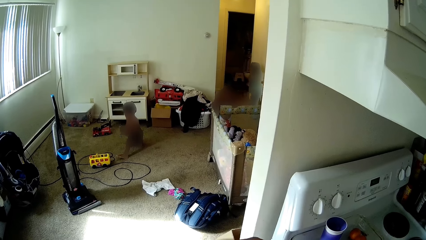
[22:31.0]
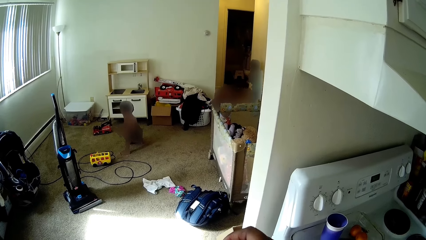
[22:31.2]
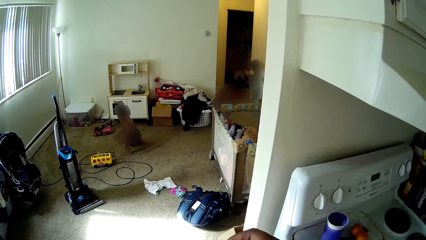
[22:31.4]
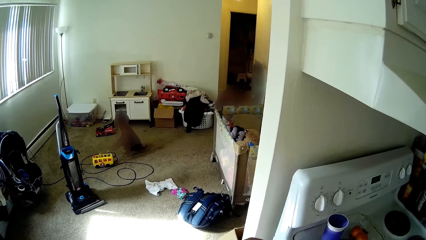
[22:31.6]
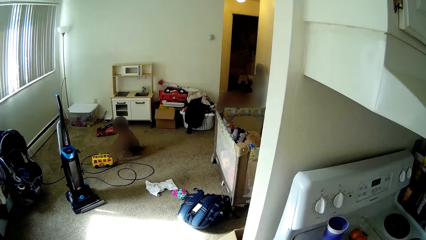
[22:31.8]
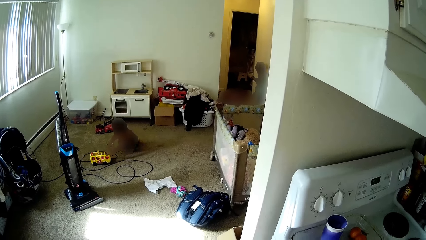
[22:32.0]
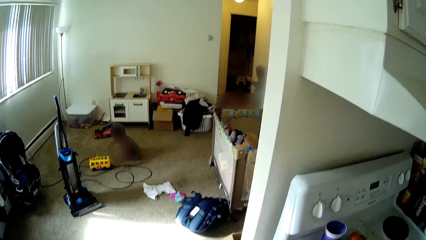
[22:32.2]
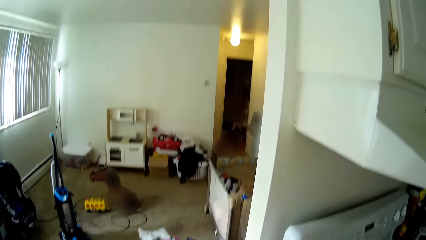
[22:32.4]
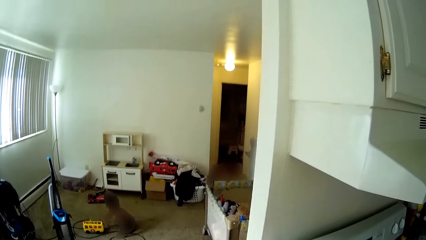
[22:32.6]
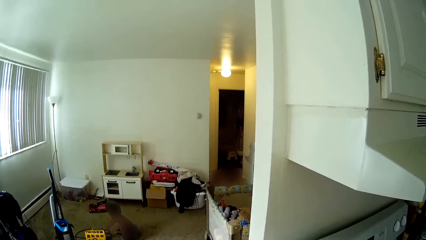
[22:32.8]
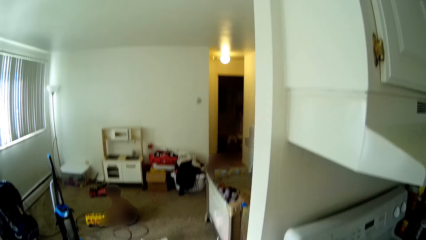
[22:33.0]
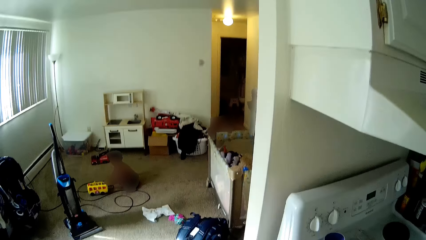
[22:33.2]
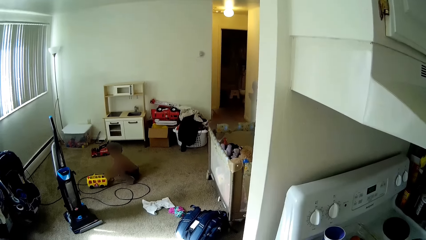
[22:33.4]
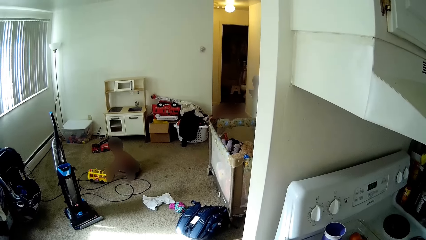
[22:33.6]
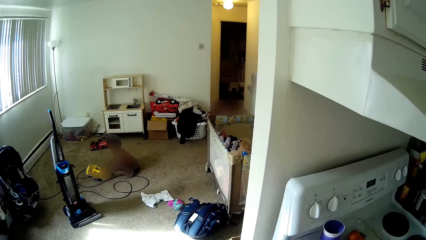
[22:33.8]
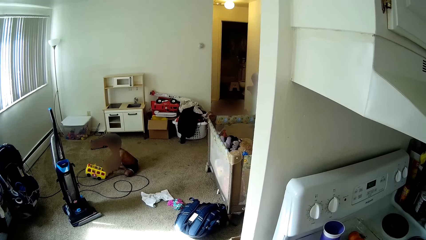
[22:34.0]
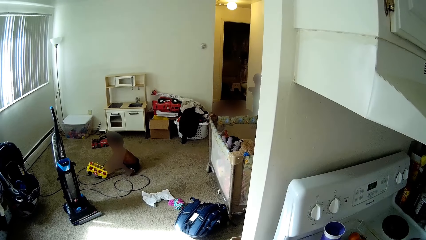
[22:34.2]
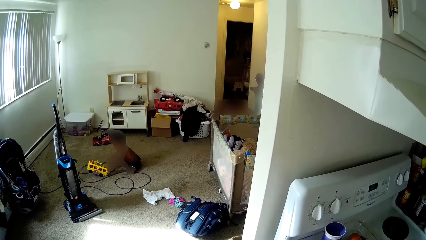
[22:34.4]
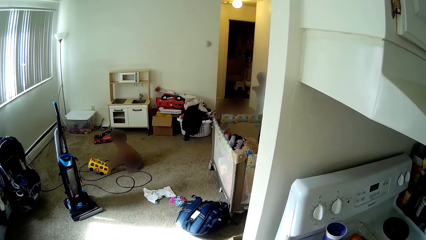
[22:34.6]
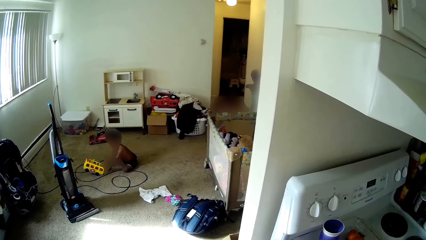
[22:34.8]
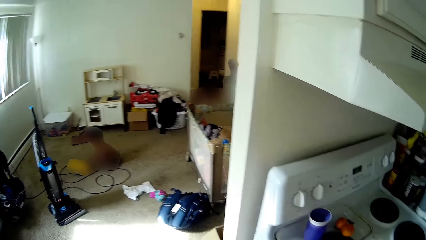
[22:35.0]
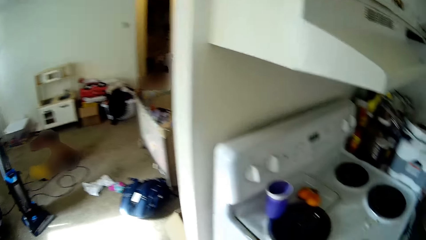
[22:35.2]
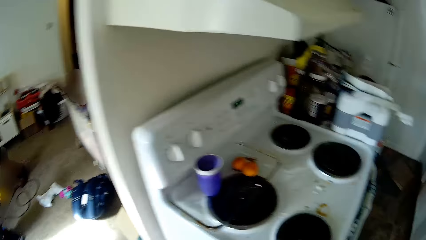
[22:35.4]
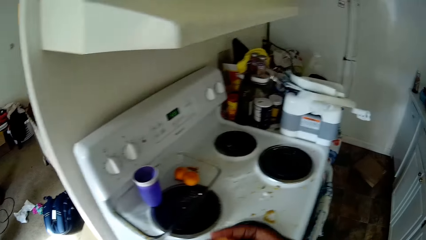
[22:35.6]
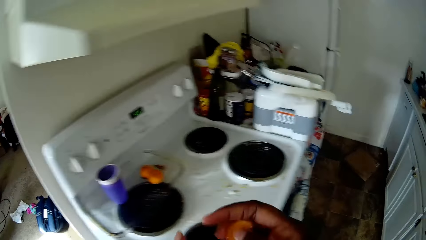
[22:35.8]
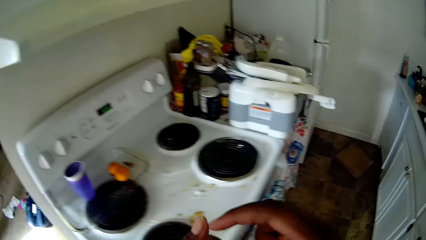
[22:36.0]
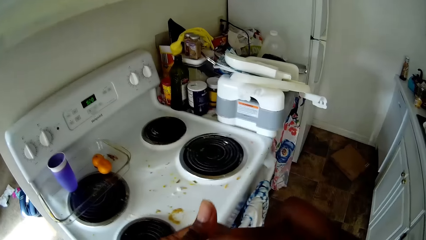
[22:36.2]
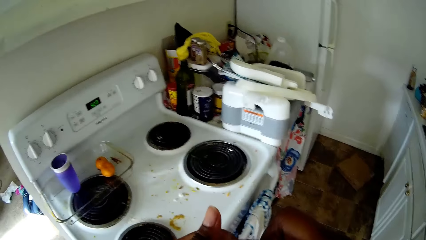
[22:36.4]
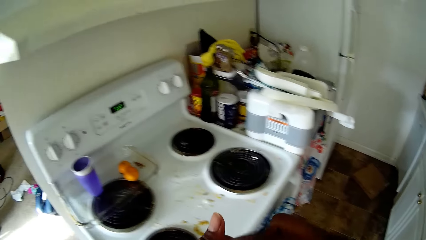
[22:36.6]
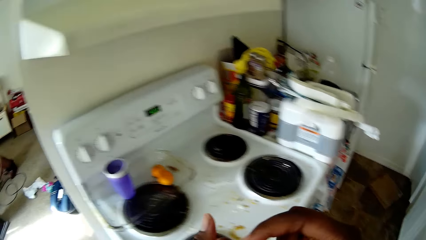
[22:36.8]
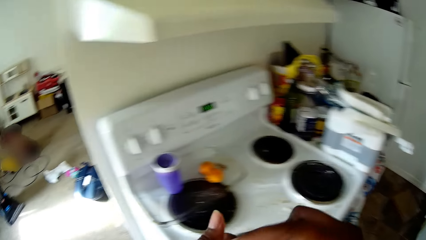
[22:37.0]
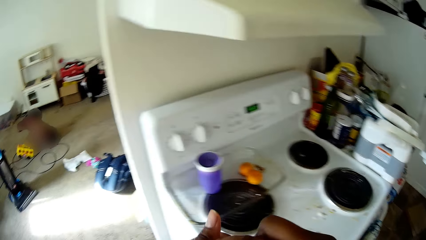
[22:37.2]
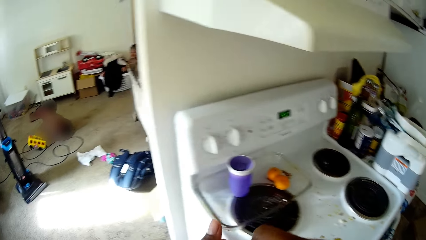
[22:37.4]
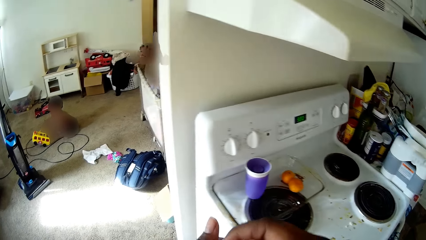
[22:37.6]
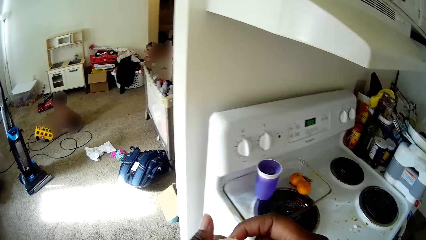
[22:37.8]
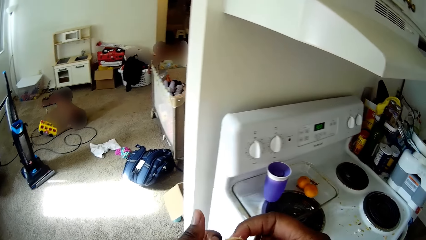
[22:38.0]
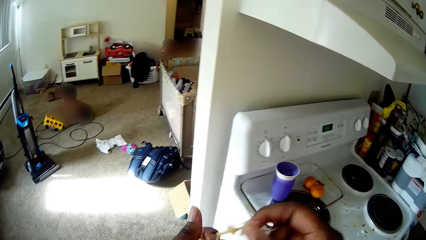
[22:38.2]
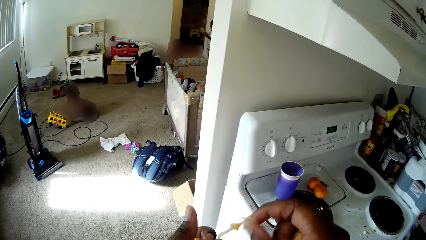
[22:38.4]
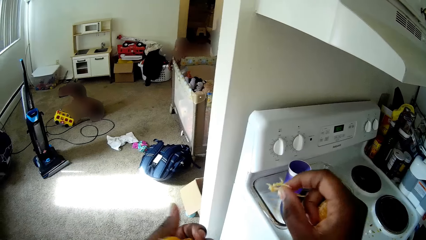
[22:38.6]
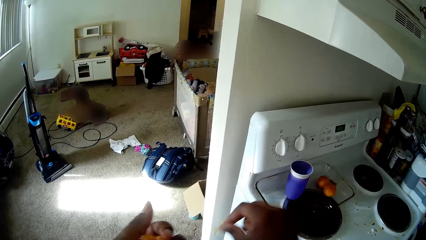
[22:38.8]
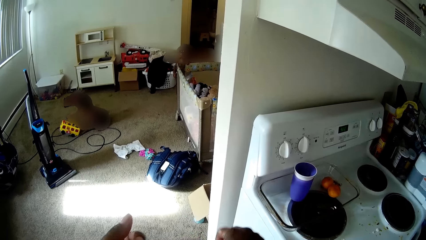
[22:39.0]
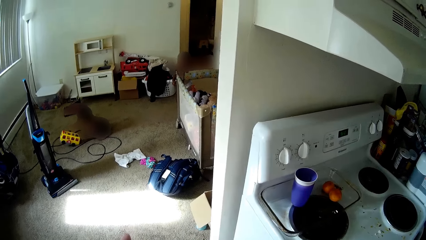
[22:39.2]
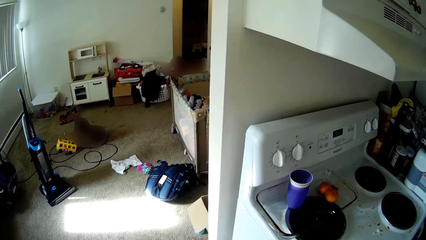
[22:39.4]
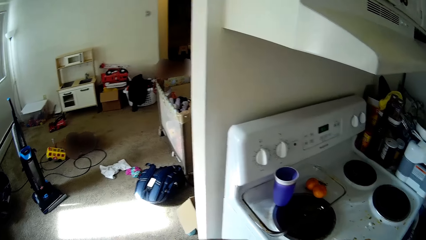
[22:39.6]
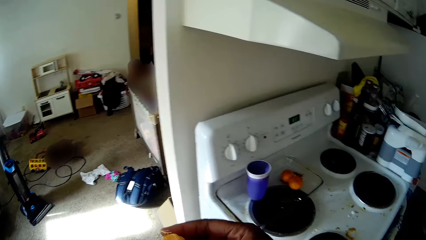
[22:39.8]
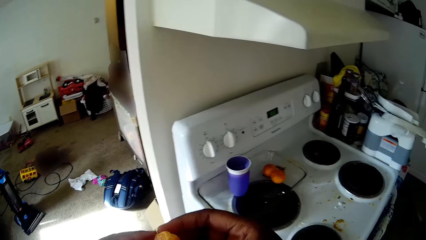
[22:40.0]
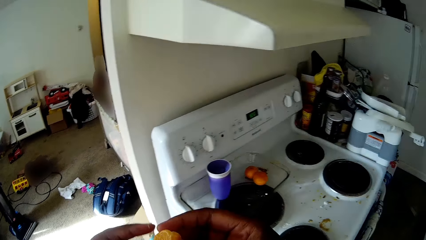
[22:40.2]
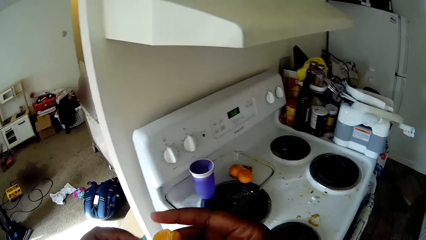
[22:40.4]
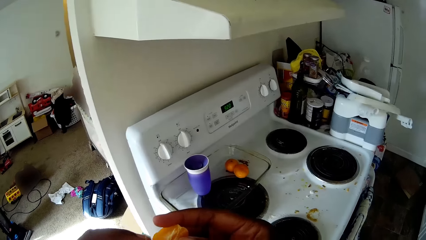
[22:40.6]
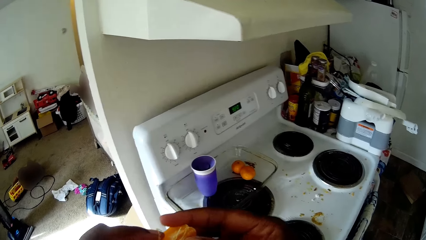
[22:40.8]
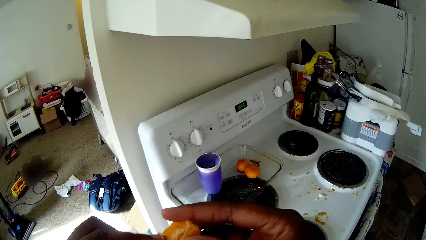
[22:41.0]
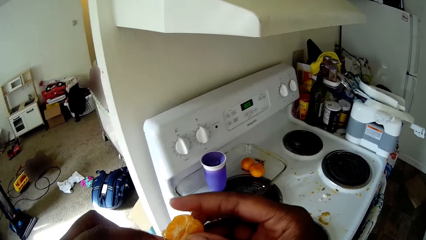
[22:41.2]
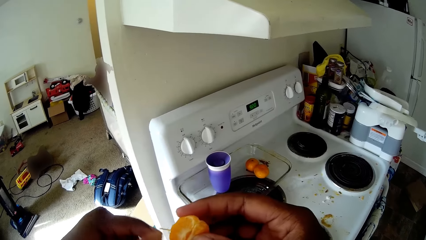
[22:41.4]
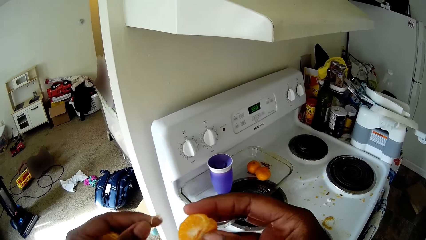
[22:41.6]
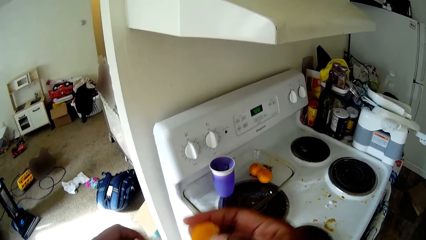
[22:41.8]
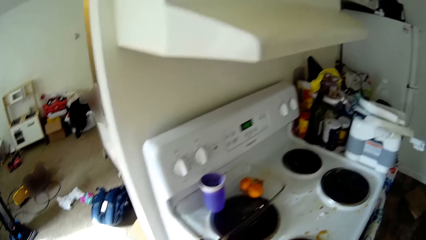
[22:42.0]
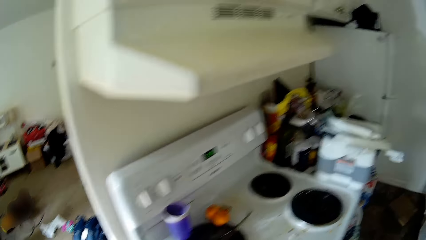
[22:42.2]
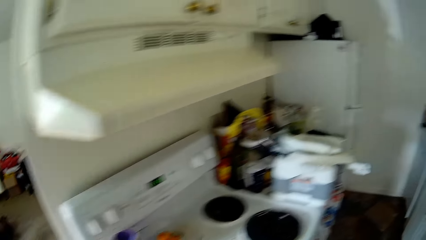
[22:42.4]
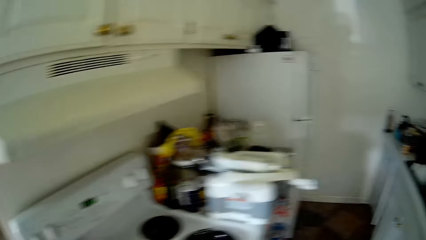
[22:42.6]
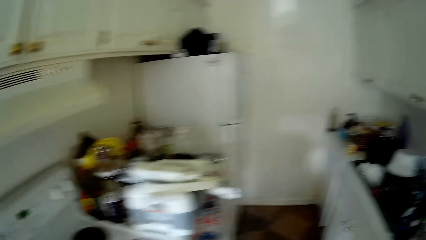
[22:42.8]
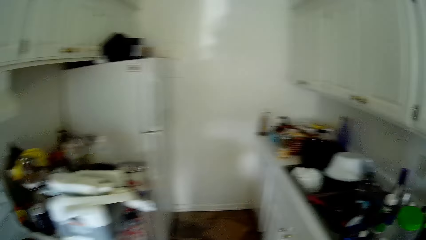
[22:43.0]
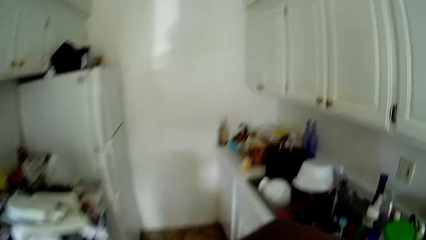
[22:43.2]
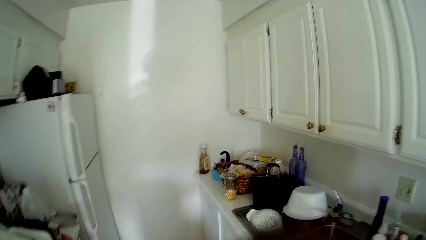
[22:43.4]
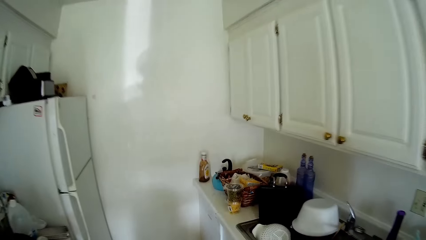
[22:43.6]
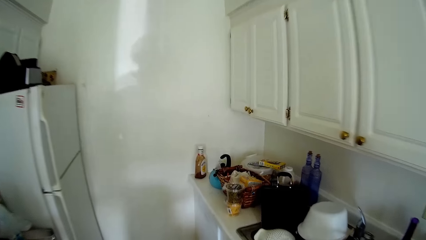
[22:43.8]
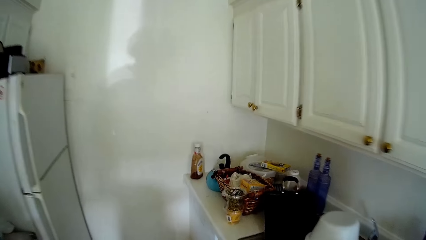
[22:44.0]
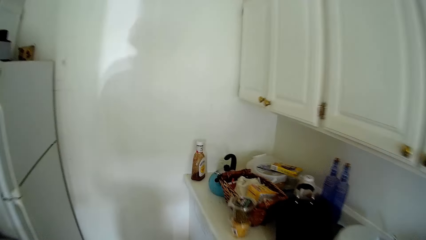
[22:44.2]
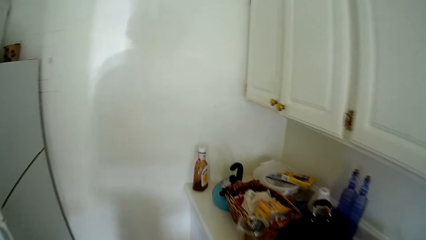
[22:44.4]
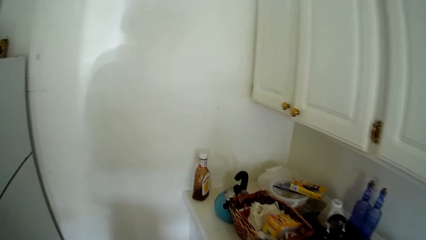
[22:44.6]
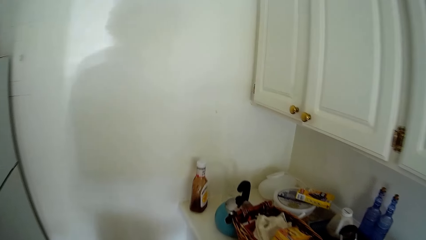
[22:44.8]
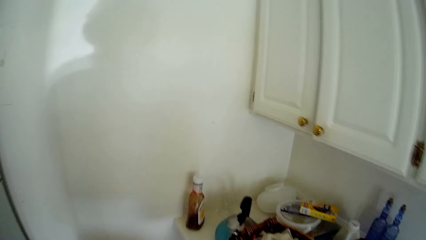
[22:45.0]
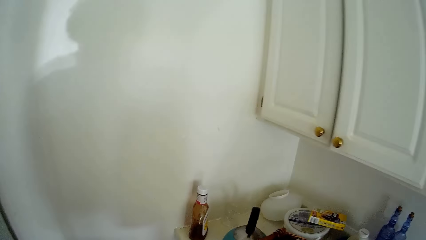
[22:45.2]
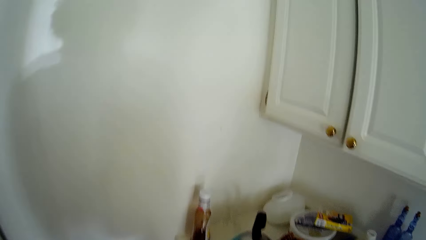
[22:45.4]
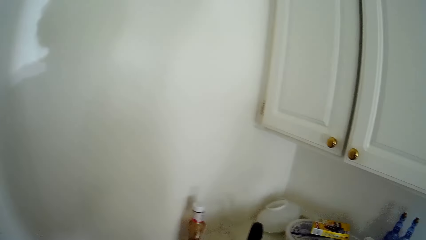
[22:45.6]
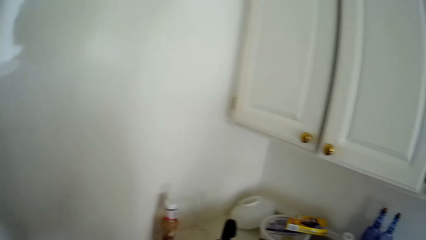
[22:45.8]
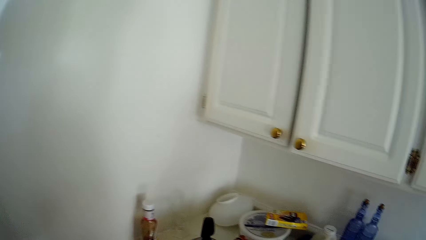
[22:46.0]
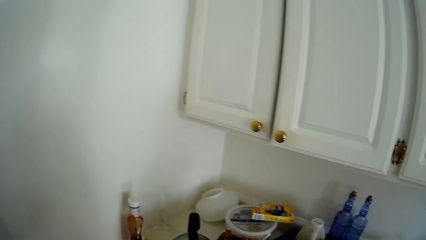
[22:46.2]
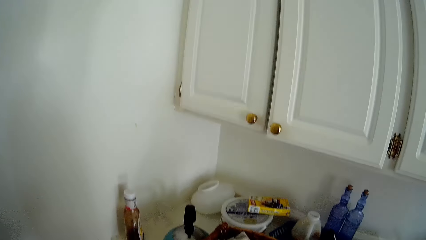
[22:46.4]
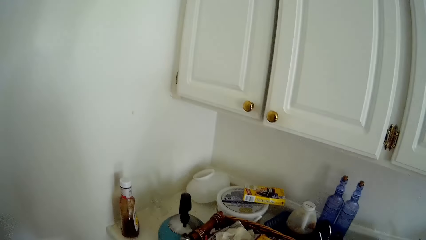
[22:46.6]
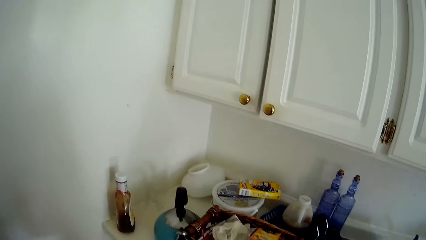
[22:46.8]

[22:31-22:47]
The camera wearer removes a pith of the tangerine with her right hand. She drops something from the orange. She slices the orange with her hands. She walks in the kitchen along the countertop.
